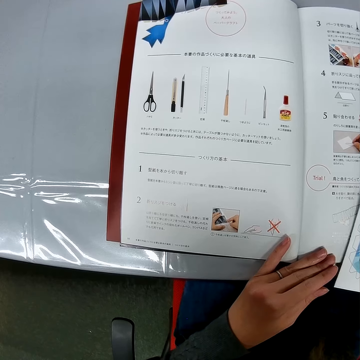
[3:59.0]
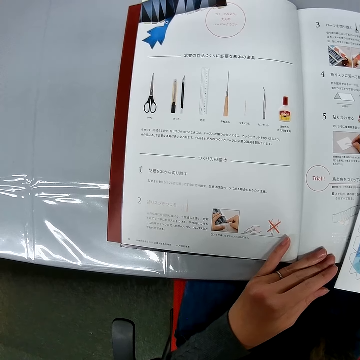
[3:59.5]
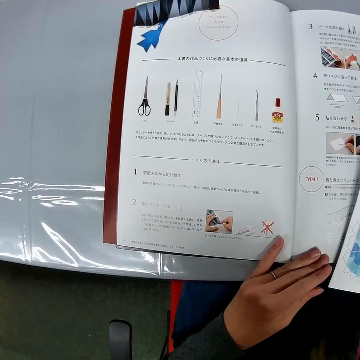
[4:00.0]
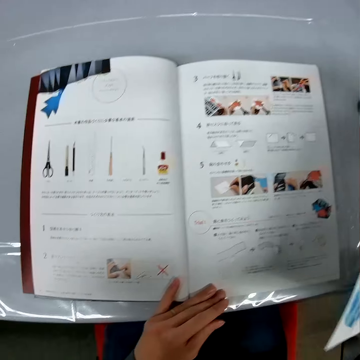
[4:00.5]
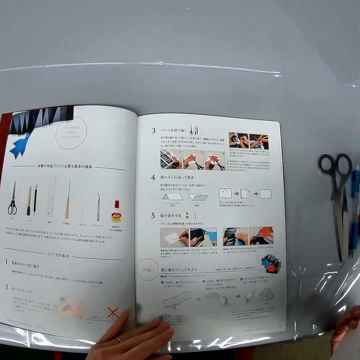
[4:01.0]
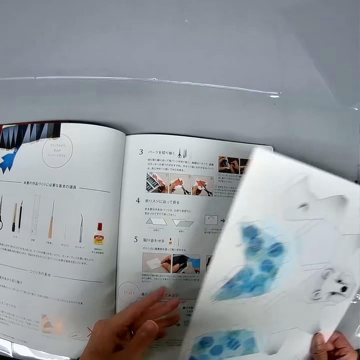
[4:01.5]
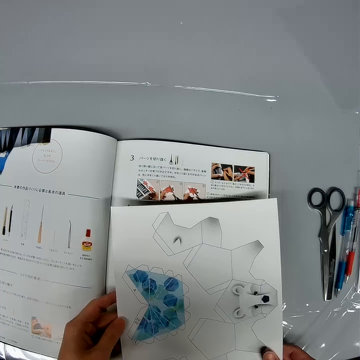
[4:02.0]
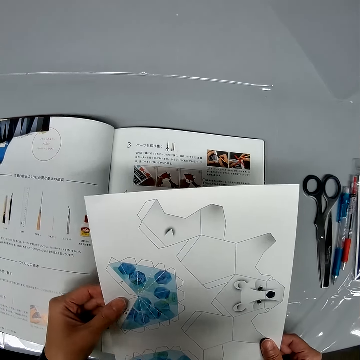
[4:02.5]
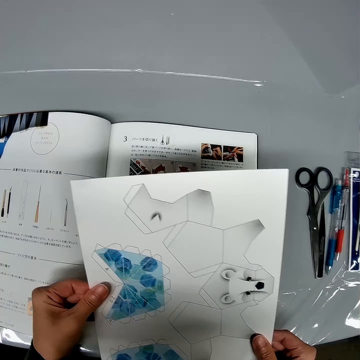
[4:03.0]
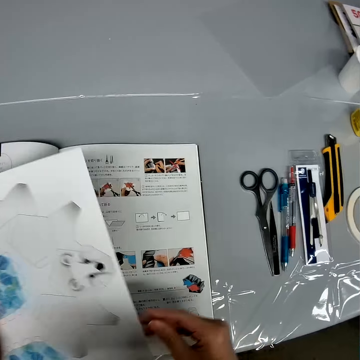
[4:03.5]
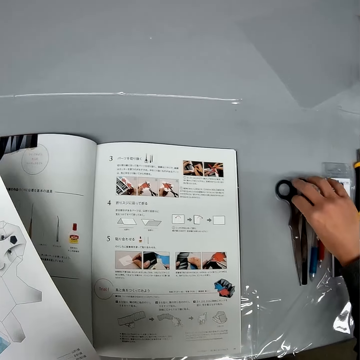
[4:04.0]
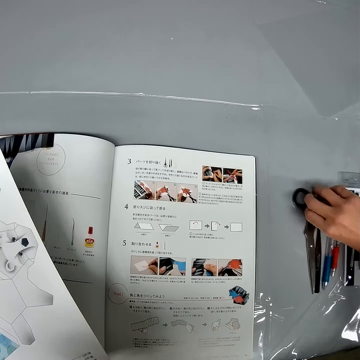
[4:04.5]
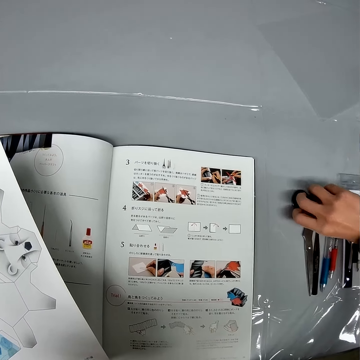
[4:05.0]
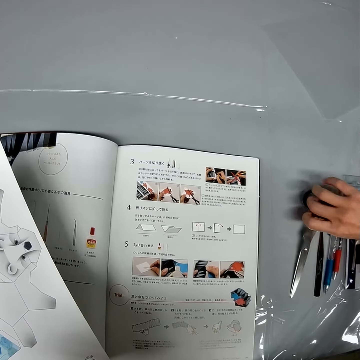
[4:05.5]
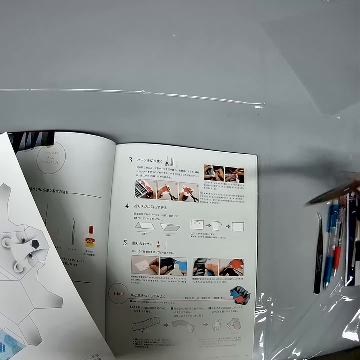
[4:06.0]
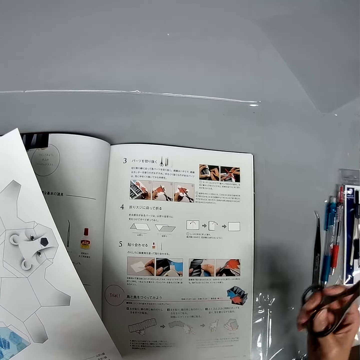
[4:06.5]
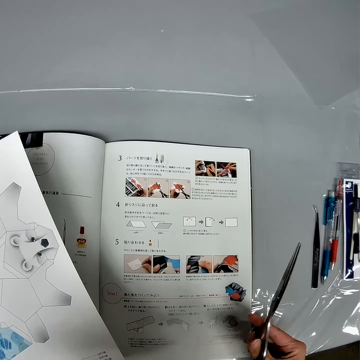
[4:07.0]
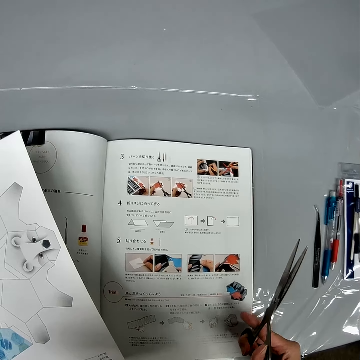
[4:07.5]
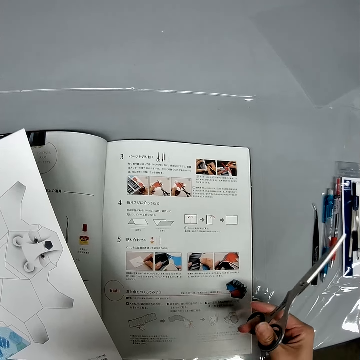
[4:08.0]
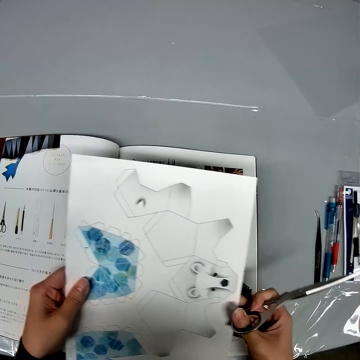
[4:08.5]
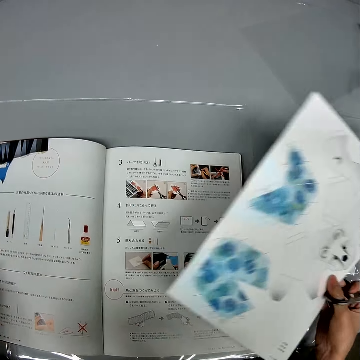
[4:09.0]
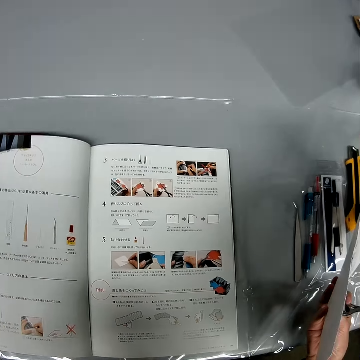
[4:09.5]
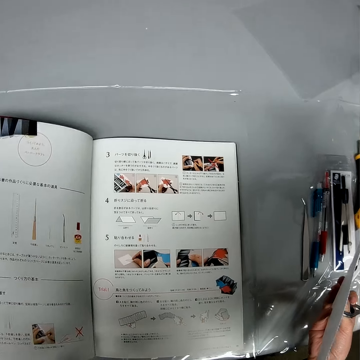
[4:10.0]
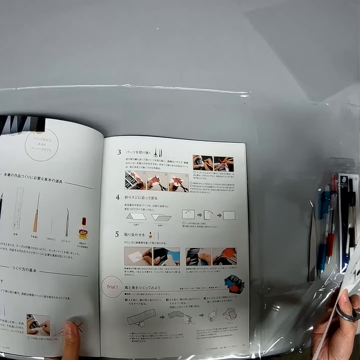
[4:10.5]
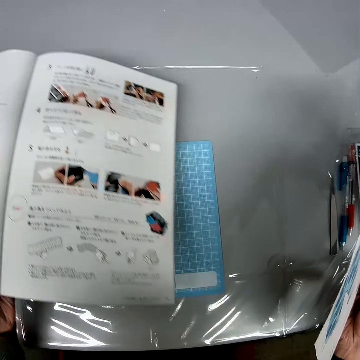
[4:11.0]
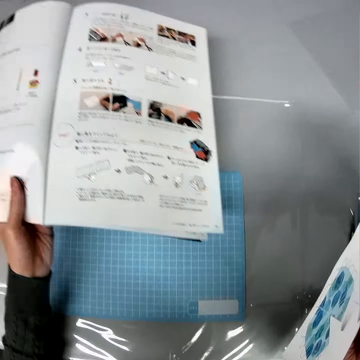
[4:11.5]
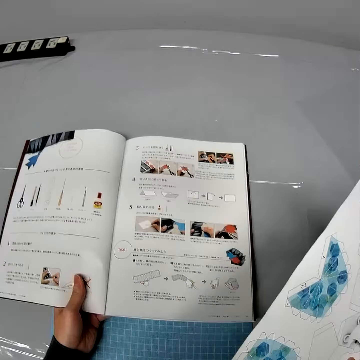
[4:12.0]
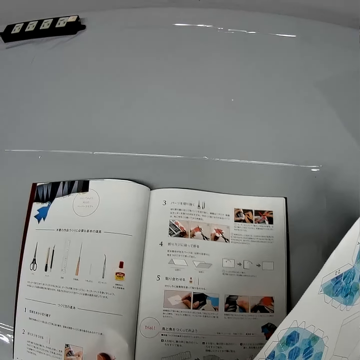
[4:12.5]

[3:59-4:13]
The camera wearer holds the piece of drawing book paper with a hand. He looks at the piece of drawing book paper. He picks up the scissors from the table. He holds the scissors with a hand. He switches the piece of drawing book paper to the other hand. He looks at the drawing book on the table. He moves the book with his left hand. He lifts up the drawing book from a cutting mat.

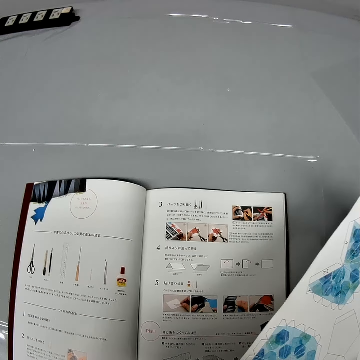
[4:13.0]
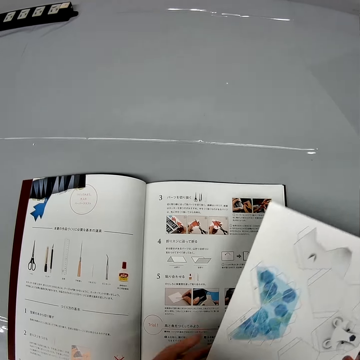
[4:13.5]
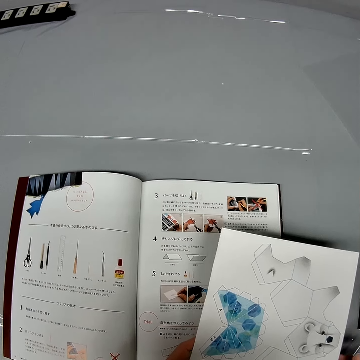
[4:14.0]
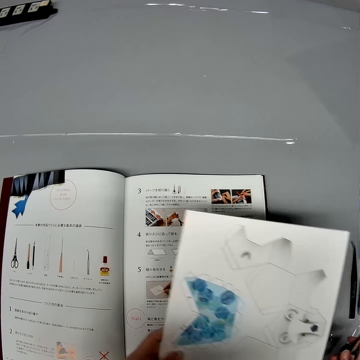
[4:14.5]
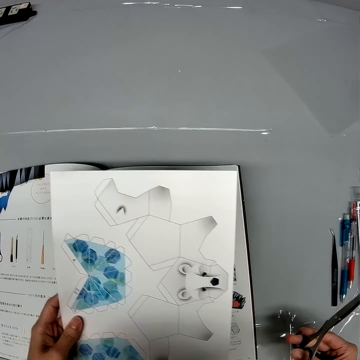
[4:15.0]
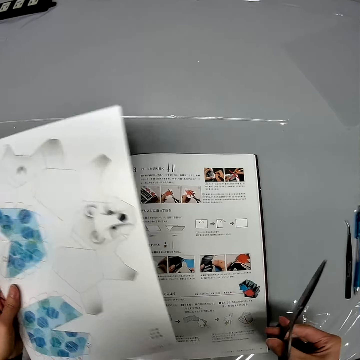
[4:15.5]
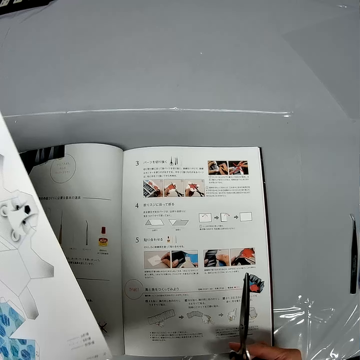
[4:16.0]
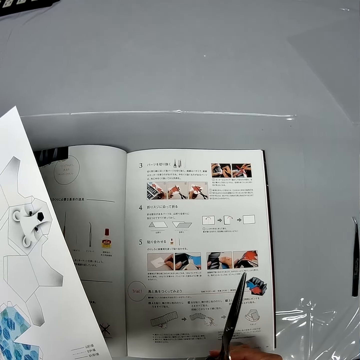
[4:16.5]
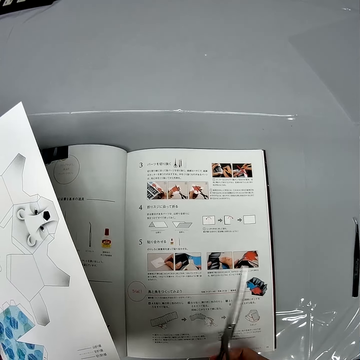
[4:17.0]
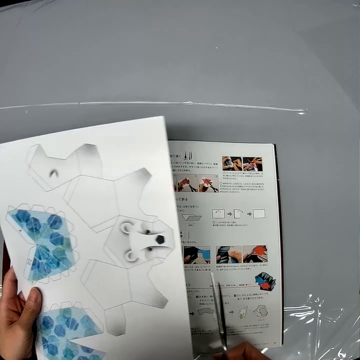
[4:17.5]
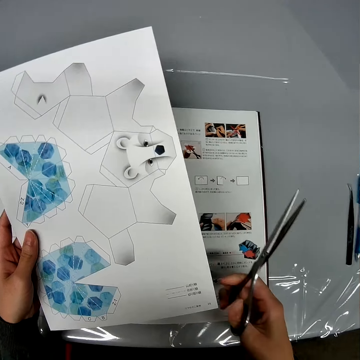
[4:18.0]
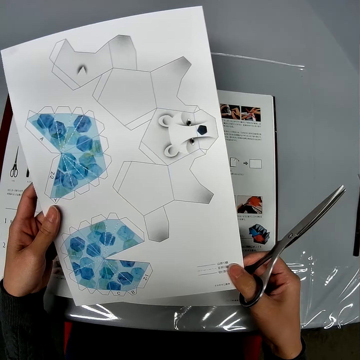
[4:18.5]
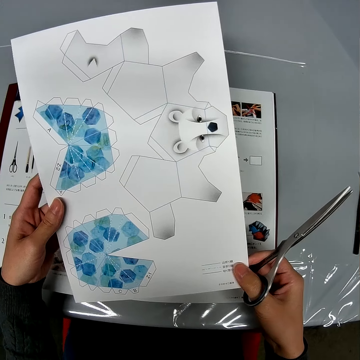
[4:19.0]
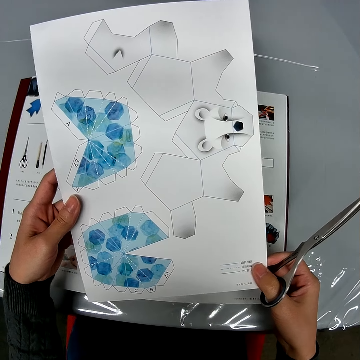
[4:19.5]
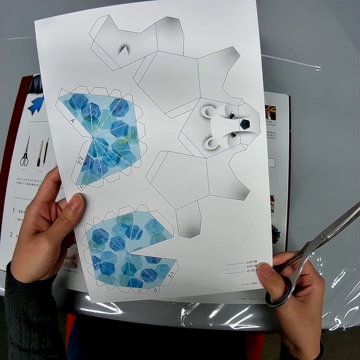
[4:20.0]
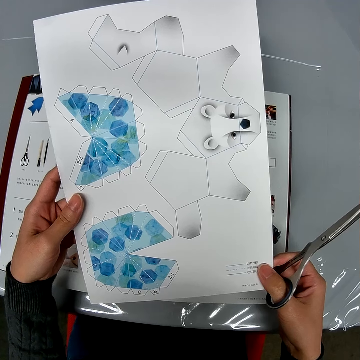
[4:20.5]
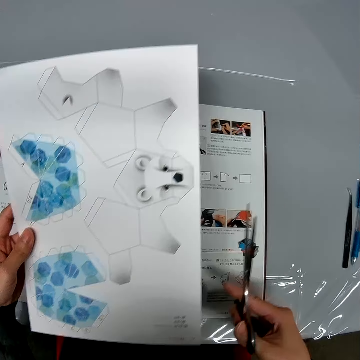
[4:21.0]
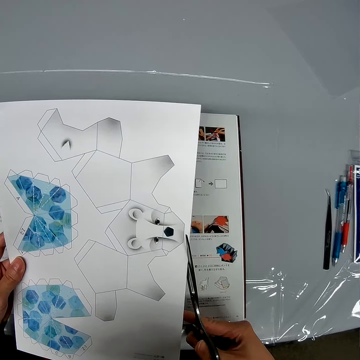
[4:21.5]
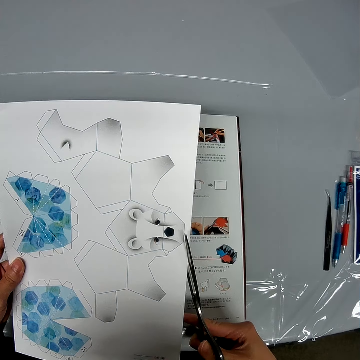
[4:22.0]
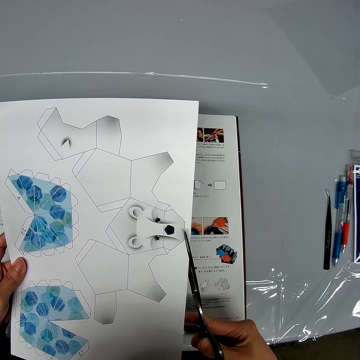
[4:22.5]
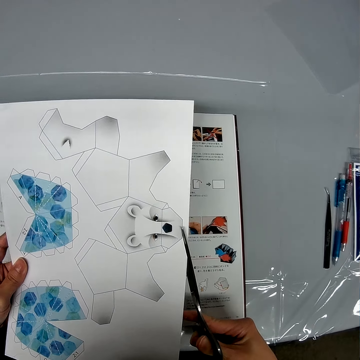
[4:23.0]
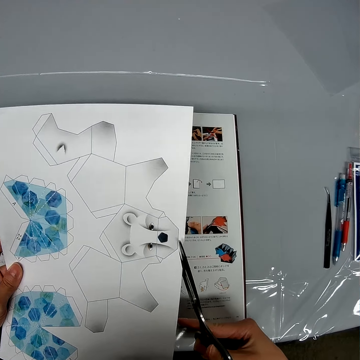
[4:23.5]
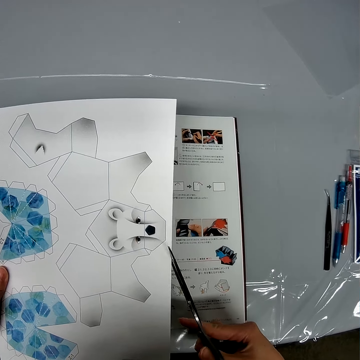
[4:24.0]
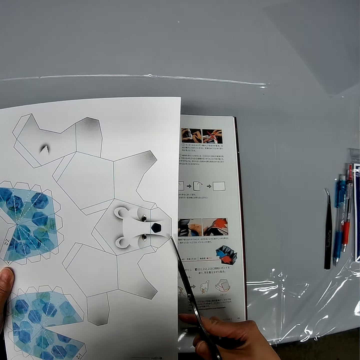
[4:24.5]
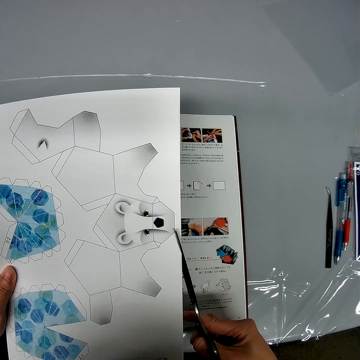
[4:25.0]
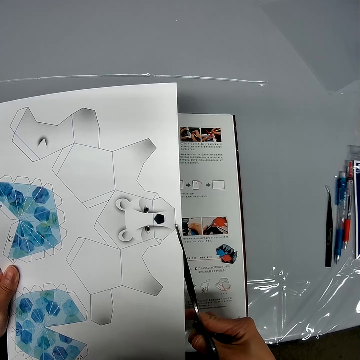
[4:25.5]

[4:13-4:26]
The camera wearer puts down the drawing book on the cutting mat. He holds the piece of drawing book paper with a hand. He holds the scissors with a hand. He holds the piece of drawing book paper with both hands. He looks at the piece of drawing book paper. He cuts the piece of drawing book paper in his left hand with the scissors.

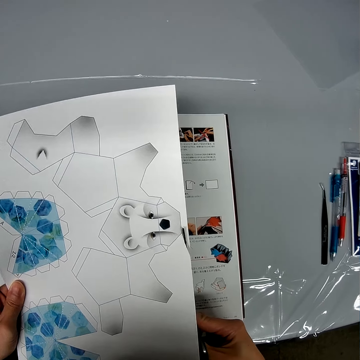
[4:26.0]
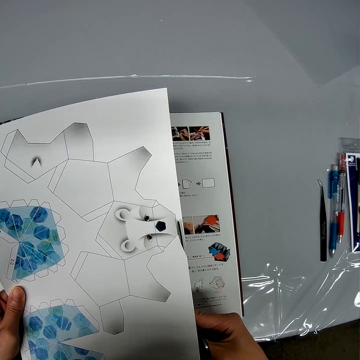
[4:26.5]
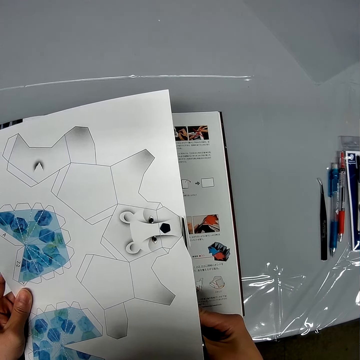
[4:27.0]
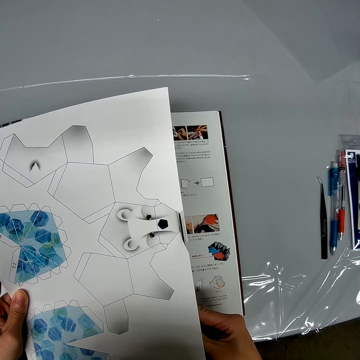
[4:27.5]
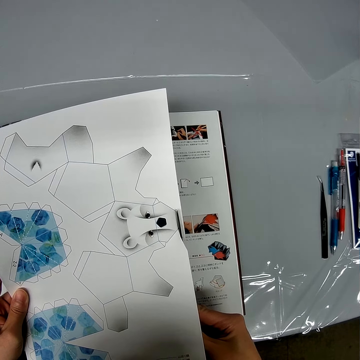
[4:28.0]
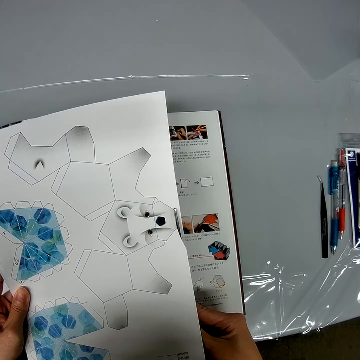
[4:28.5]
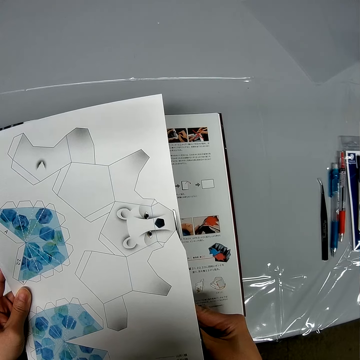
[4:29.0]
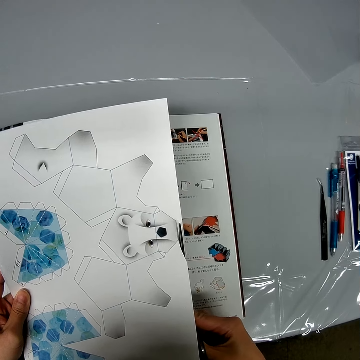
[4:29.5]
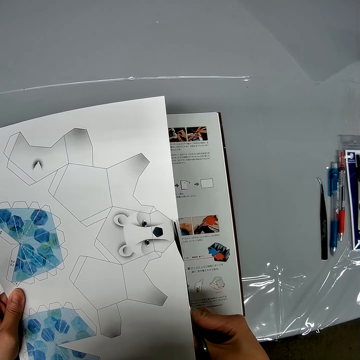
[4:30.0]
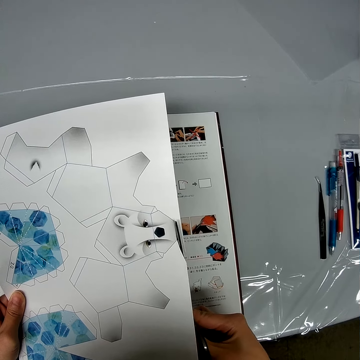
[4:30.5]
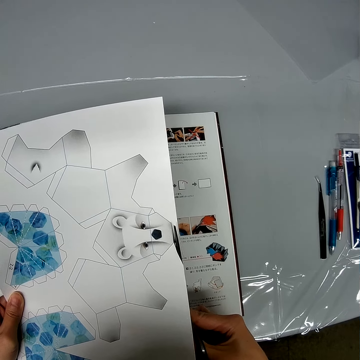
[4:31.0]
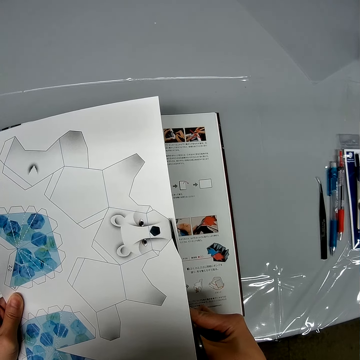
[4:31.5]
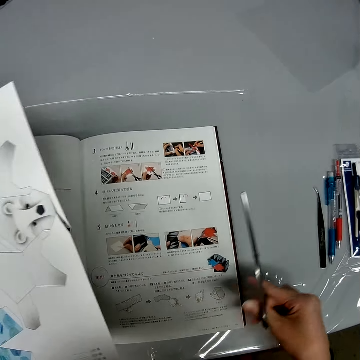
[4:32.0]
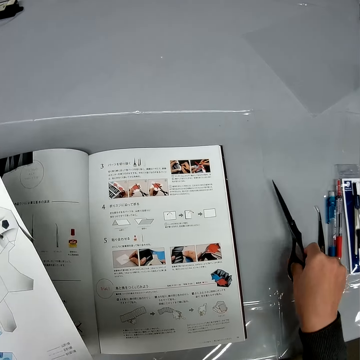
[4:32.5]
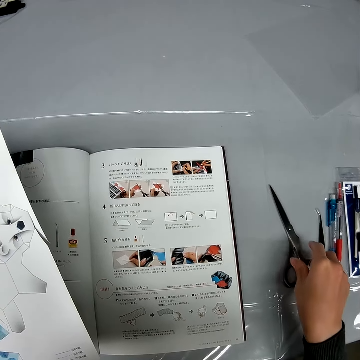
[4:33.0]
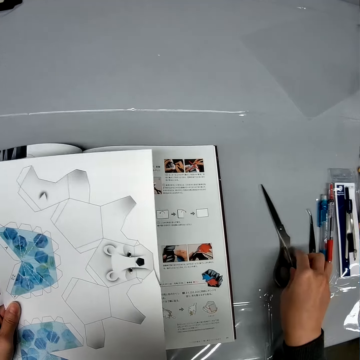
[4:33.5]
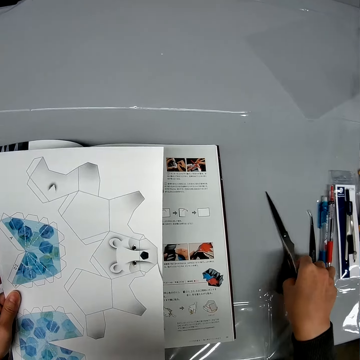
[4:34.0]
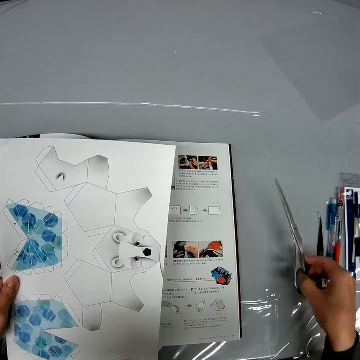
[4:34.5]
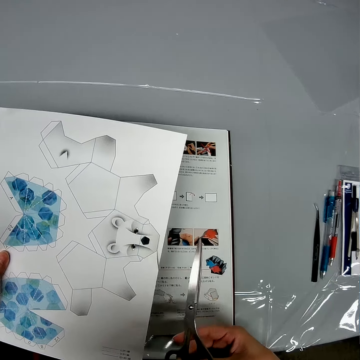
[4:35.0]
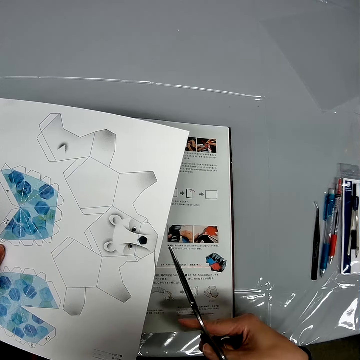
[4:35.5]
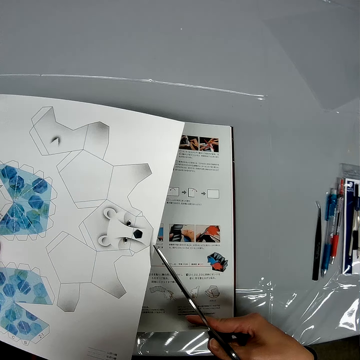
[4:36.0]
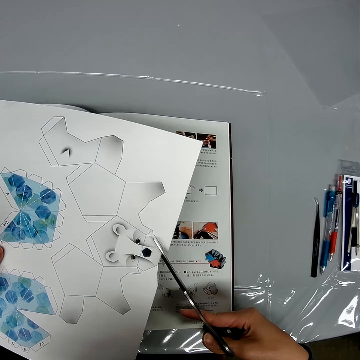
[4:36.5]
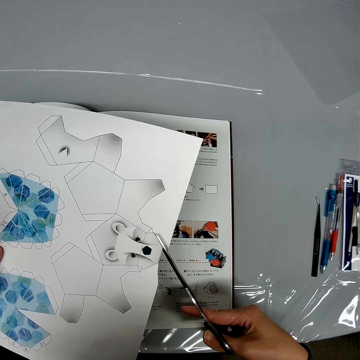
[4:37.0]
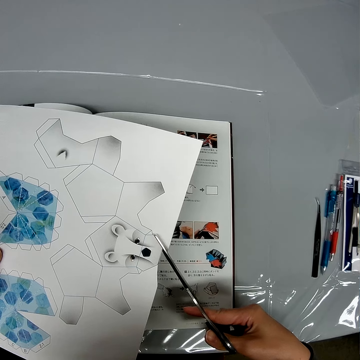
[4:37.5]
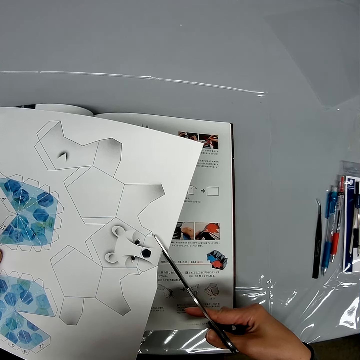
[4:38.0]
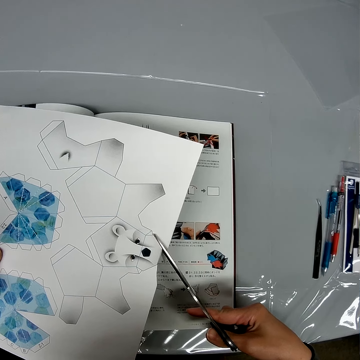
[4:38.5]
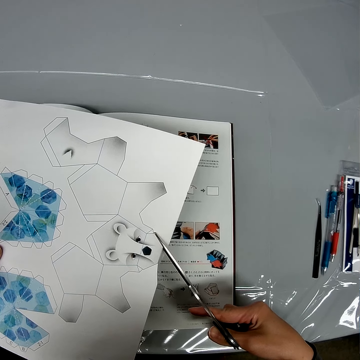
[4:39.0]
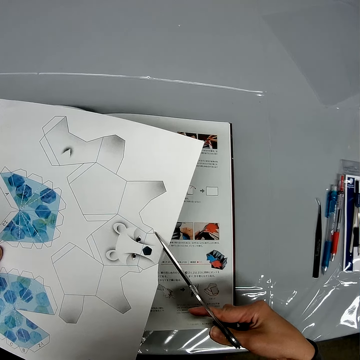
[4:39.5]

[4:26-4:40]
The camera wearer puts down the scissors on the table. They pick up the scissors from the table. They cut the piece of drawing book paper with the scissors.
